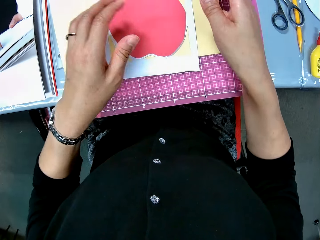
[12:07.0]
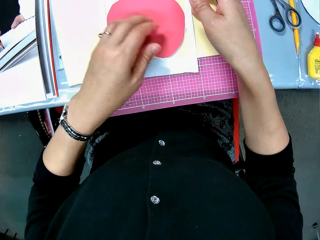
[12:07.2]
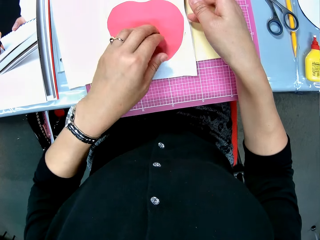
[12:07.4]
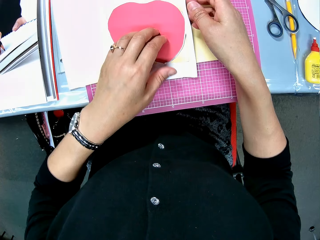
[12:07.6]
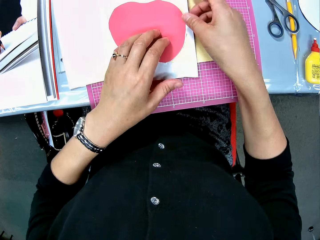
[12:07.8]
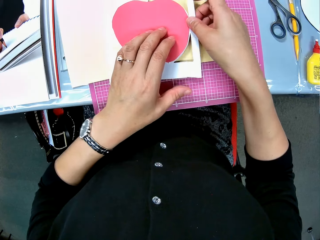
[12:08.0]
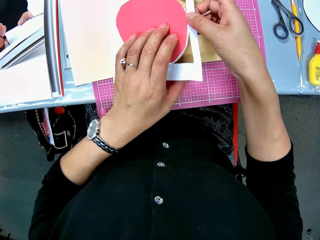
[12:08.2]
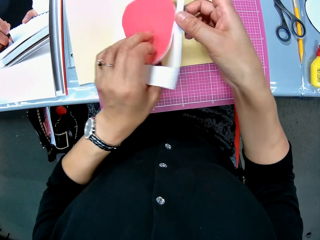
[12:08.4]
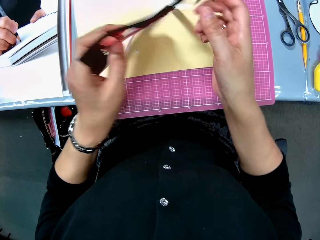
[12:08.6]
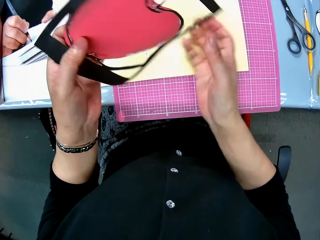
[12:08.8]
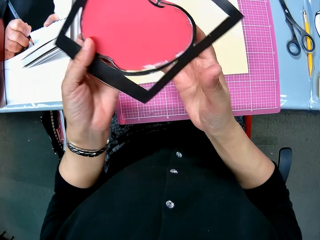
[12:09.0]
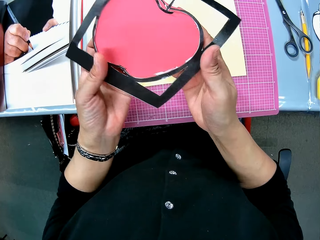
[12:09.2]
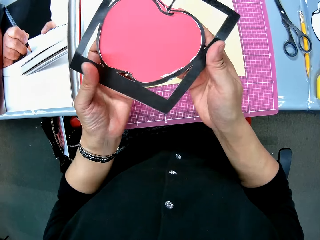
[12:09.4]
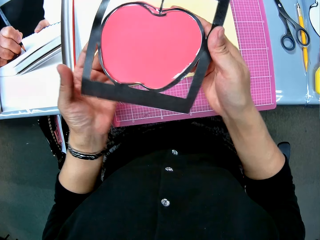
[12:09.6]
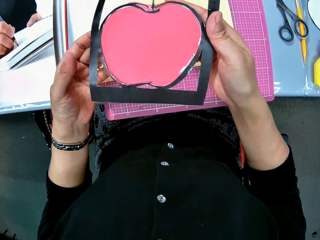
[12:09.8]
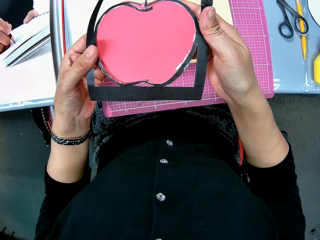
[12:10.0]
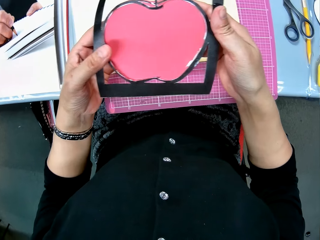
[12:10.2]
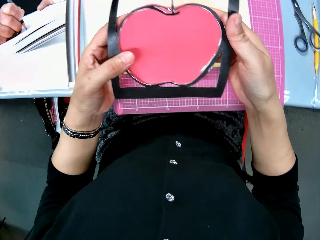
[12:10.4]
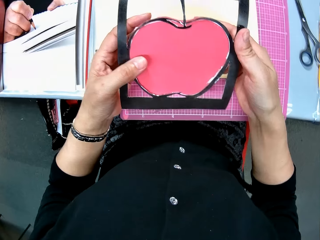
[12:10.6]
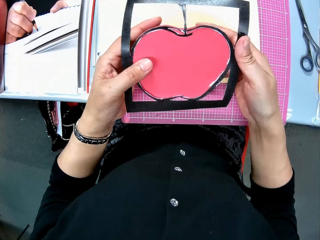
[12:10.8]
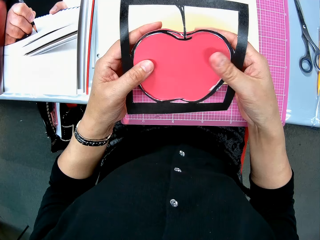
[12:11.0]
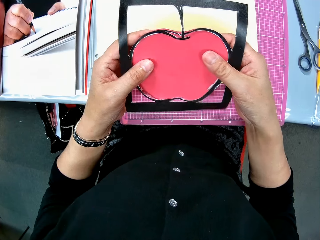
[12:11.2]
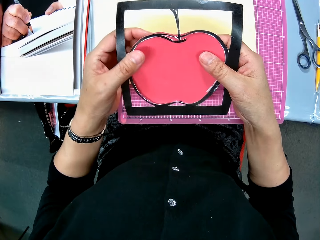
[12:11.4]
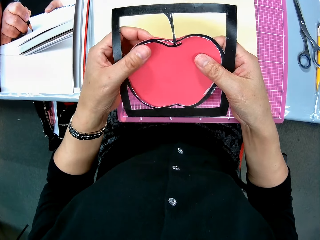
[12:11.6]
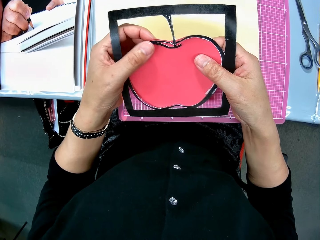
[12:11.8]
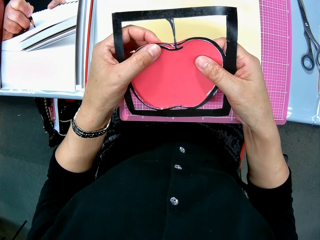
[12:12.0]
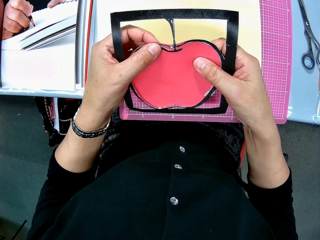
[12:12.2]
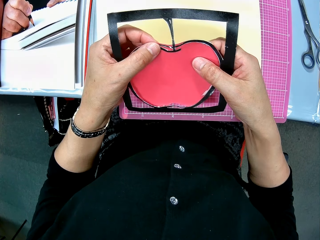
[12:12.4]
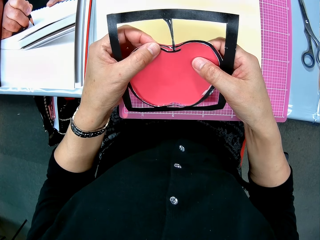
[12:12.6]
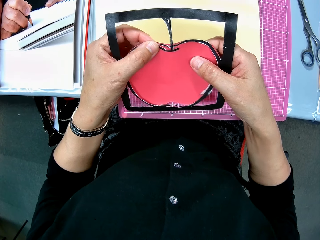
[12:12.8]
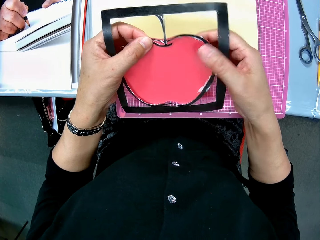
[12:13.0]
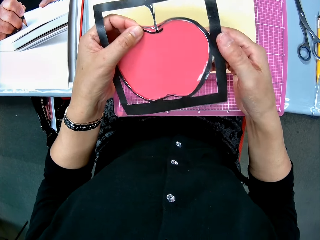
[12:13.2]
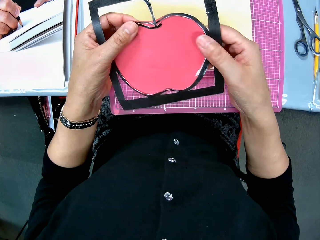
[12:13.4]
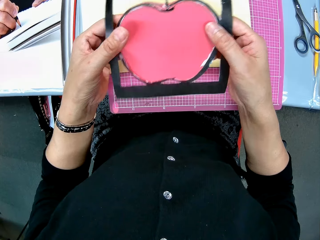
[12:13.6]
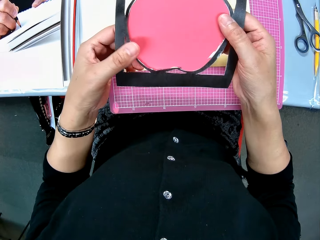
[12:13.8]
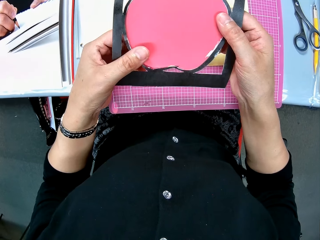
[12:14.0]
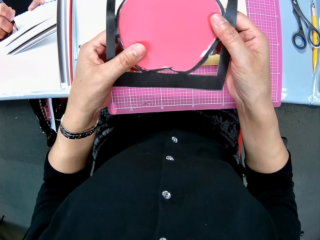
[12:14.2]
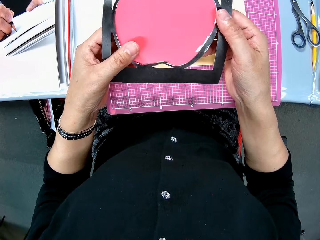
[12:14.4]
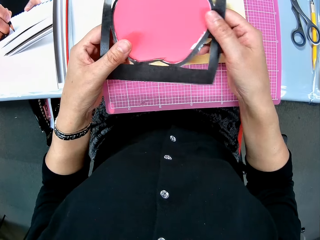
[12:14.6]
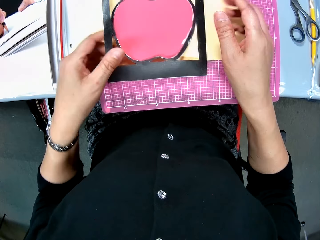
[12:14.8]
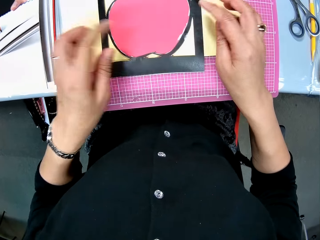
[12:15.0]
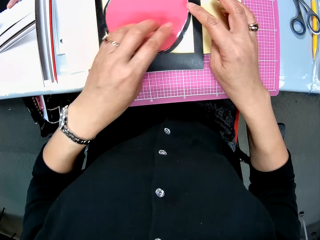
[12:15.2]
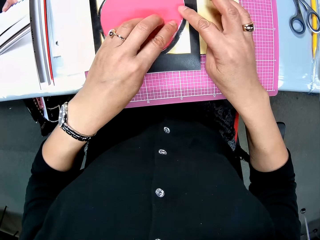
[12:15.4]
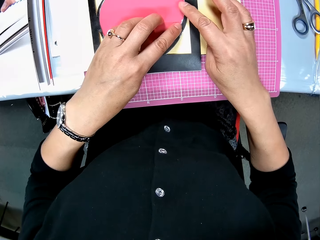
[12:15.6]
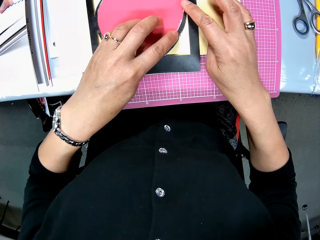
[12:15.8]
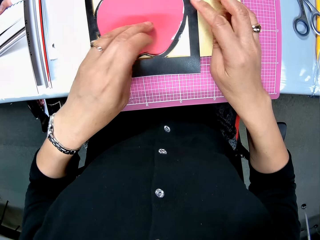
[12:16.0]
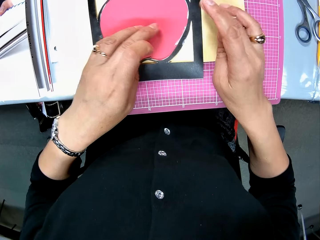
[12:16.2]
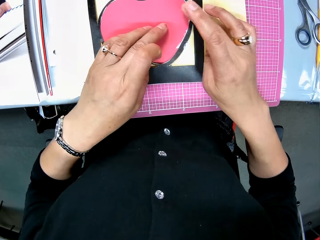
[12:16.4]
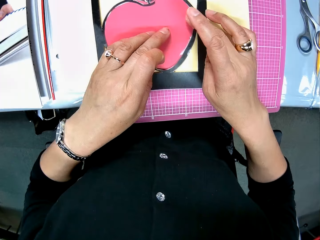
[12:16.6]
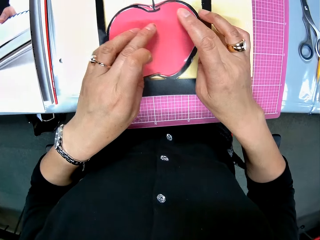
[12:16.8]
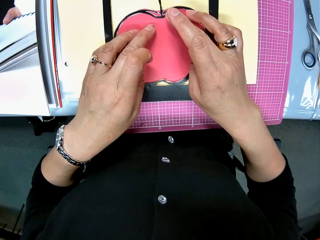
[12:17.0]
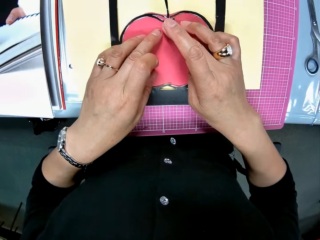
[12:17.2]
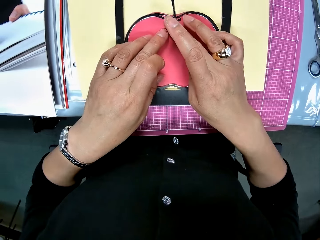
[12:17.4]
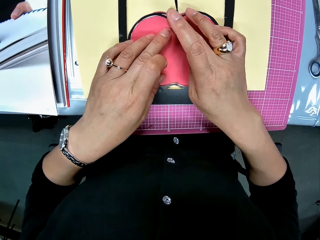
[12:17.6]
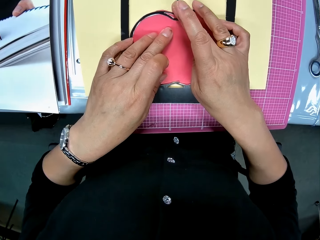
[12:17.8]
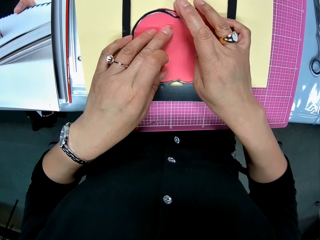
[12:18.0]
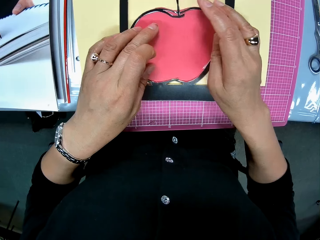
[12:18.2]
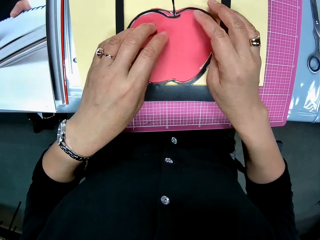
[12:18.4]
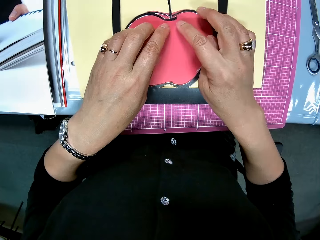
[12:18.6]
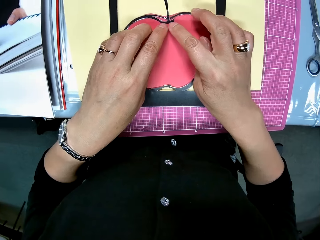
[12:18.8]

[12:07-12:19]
The camera wearer picks up the red and white paper craft or decoration from the yellow card board. She turns over the red and white paper craft in her hands and examines the back side of the red and white paper craft. She presses on the decoration with her hands. She drops the red and white craft on the yellow card board. She checks the glue on the red and white paper craft. She presses on the decoration with her fingers.

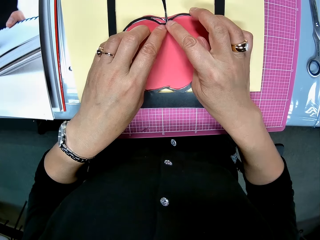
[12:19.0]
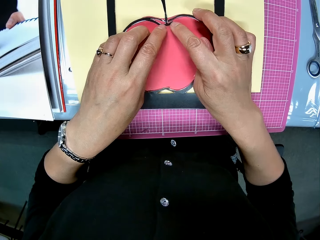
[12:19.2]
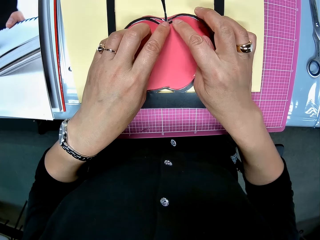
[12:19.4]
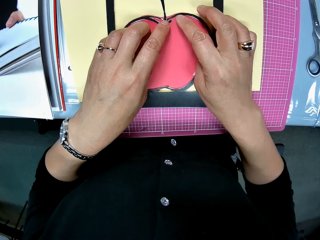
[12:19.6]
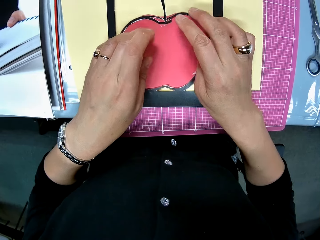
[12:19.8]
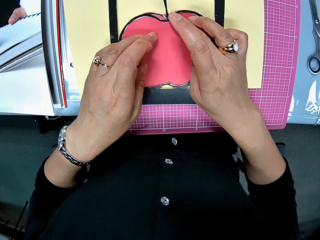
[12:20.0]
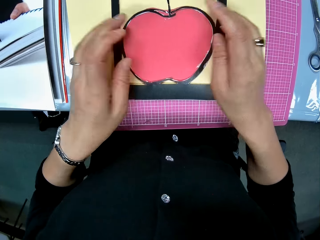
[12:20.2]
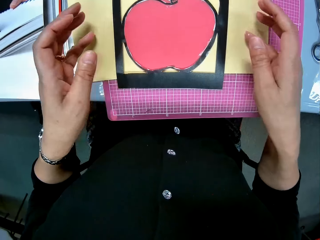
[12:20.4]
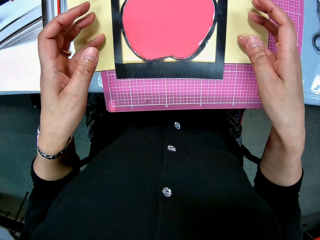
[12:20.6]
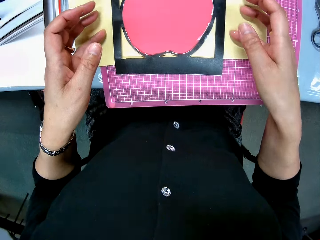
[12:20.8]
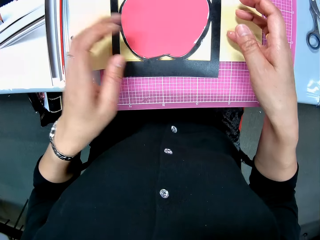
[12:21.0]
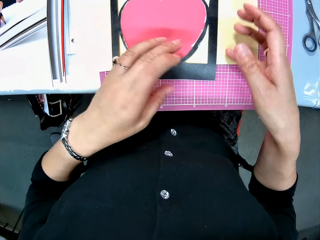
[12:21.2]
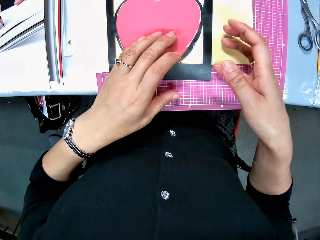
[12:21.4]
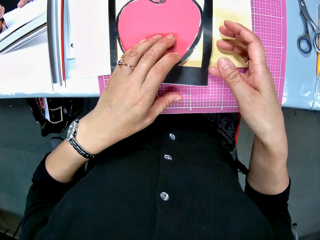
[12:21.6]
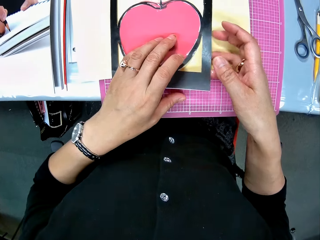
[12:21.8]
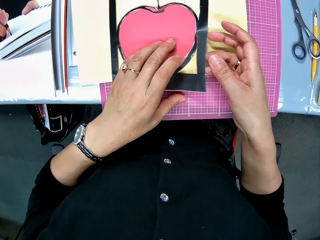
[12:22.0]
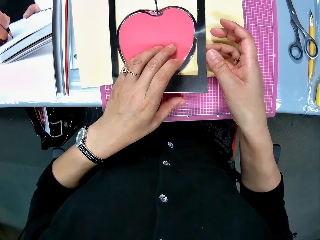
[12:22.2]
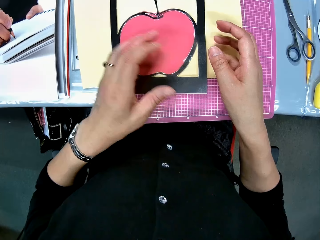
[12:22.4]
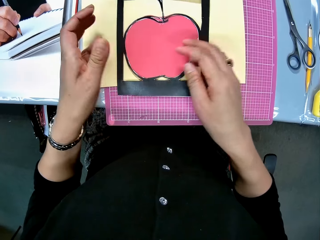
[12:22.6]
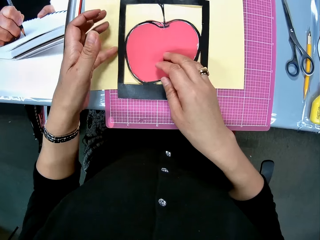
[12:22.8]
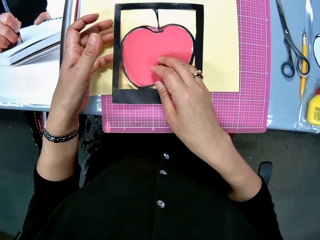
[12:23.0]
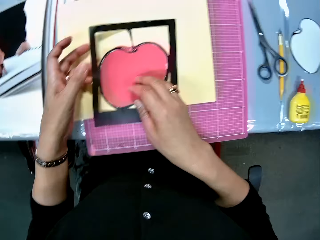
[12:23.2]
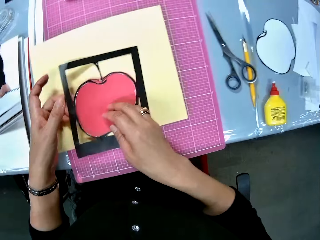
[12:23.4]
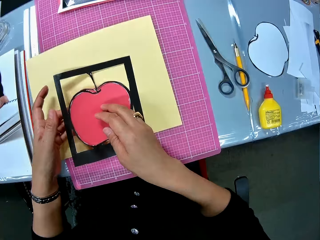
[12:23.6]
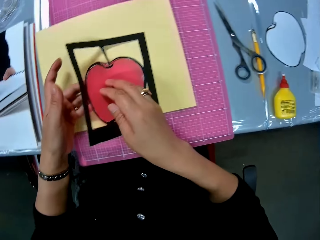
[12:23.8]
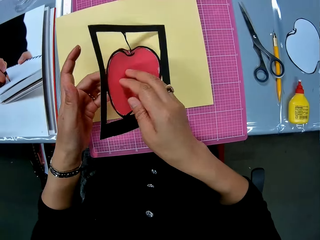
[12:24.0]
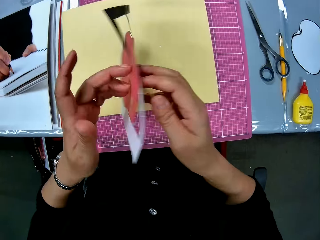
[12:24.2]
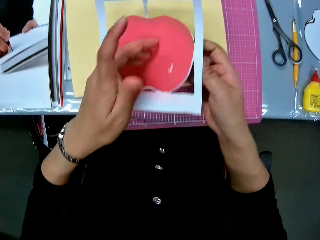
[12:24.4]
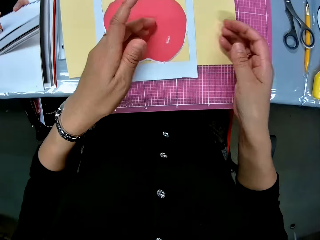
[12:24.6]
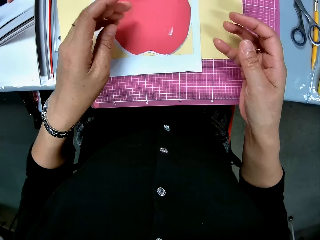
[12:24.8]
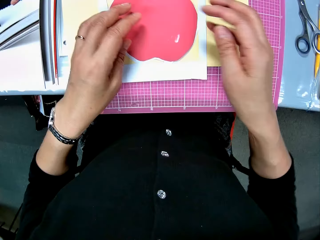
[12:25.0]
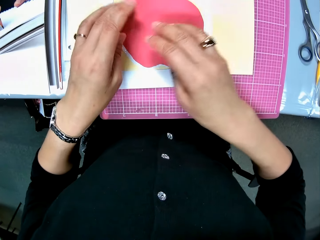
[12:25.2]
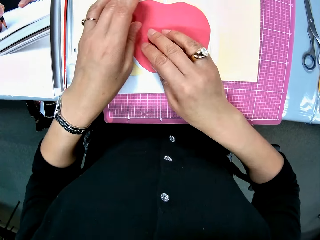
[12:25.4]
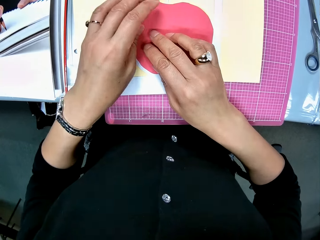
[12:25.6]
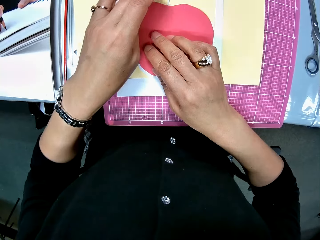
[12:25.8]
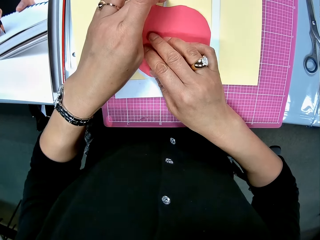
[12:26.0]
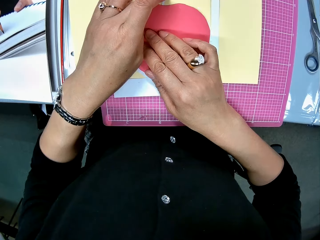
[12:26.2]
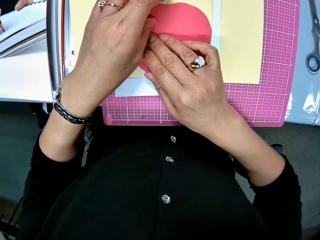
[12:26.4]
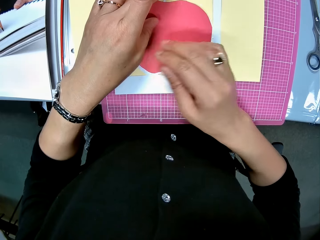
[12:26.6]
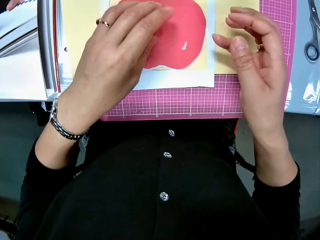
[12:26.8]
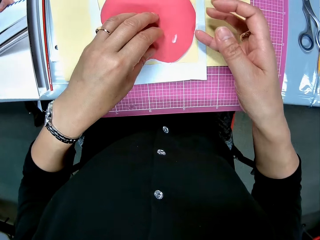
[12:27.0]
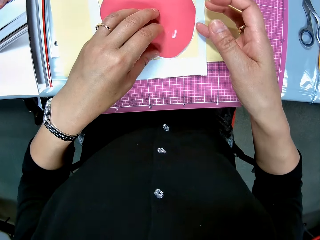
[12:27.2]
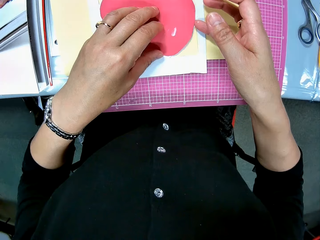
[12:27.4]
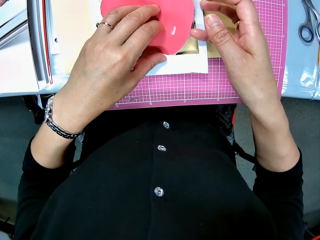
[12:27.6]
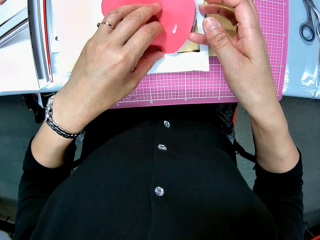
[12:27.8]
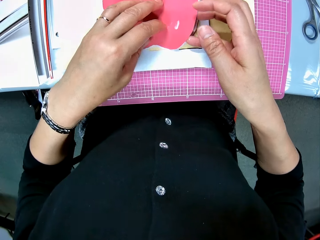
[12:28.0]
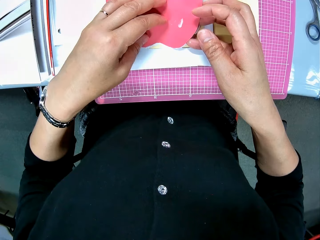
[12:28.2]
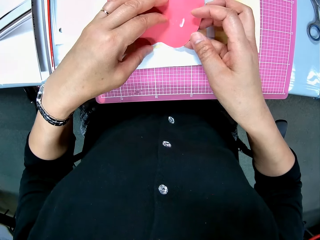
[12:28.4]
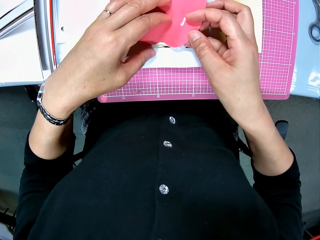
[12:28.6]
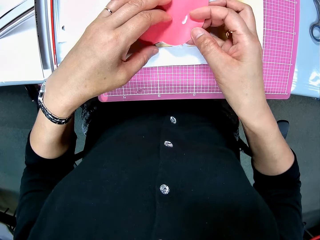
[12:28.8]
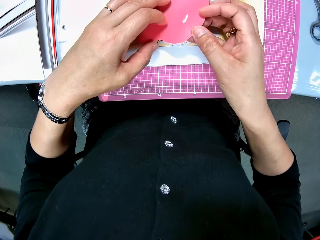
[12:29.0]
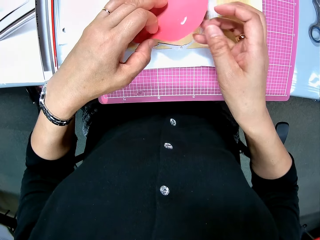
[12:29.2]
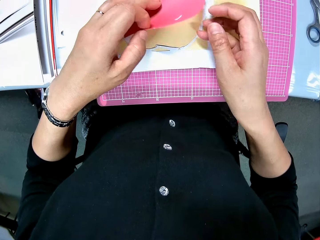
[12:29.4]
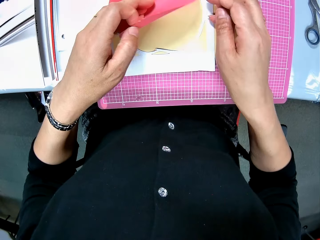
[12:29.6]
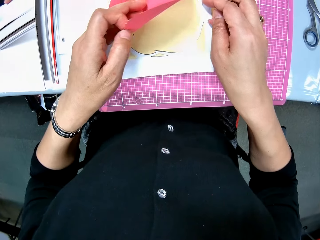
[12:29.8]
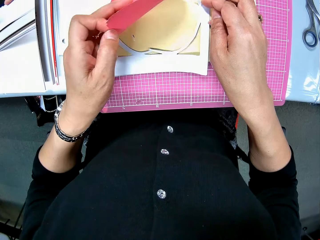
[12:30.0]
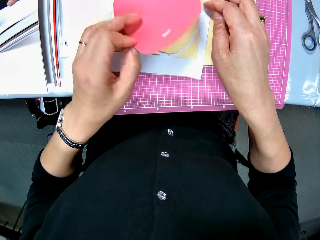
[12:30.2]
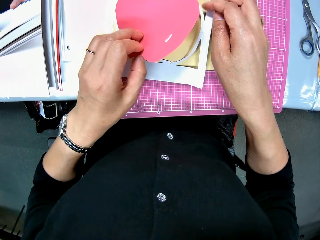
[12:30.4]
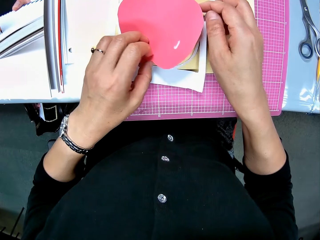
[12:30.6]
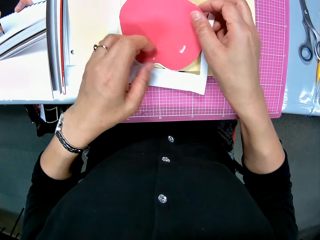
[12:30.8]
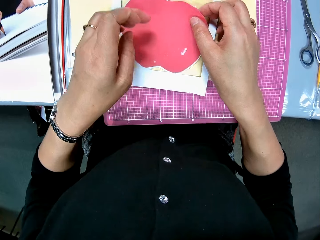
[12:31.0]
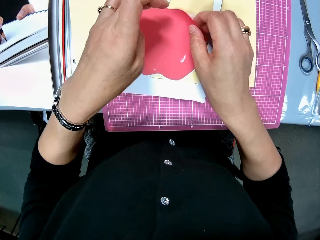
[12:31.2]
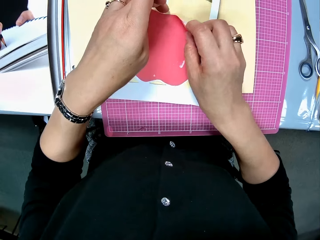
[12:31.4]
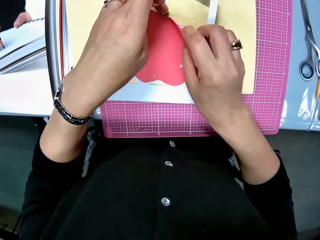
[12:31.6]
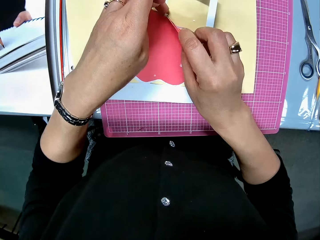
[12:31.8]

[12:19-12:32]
The camera wearer lets go of the decoration. She moves her hand forwards and lifts up a part of the decoration. She turns over the red and white paper craft. She lets go of the decoration, moves her hand backwards, places her hand on the decoration, and lifts up the decoration. She throws the decoration on the table. She raises the right side of the red paper craft from the white paper craft. She places her hand on the decoration and presses on the decoration with her hands. She lifts up a part of the cut out and pulls on the cut out with her hands.
